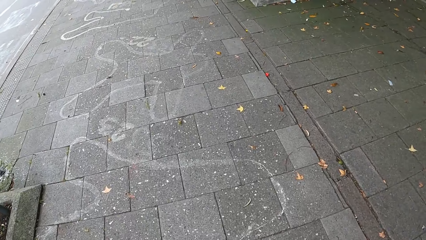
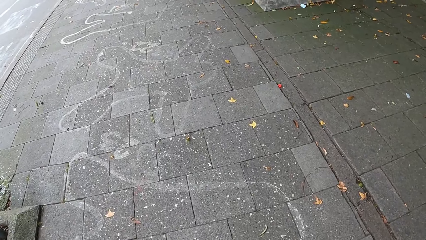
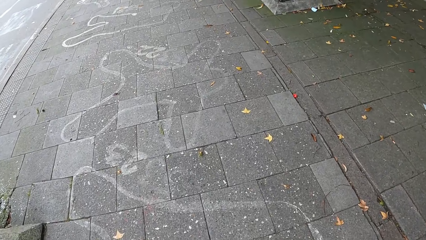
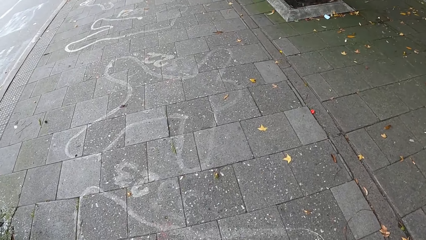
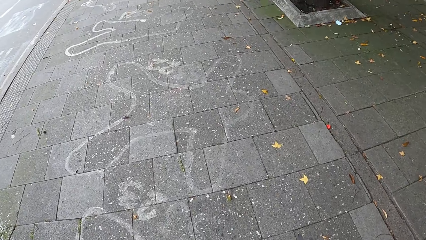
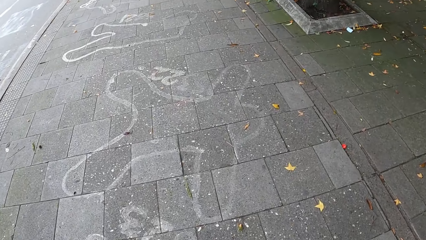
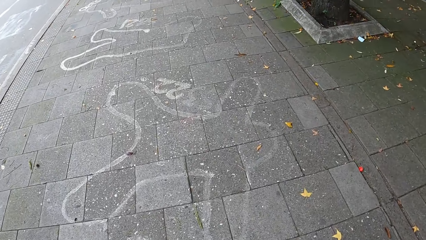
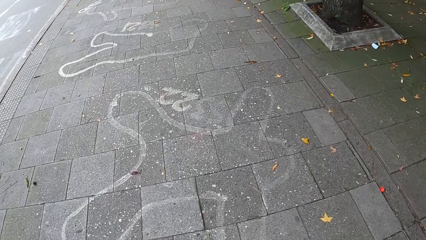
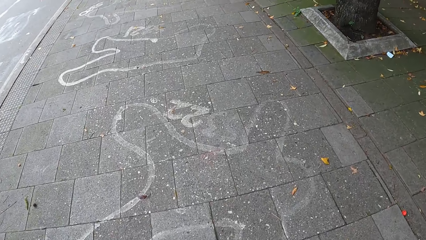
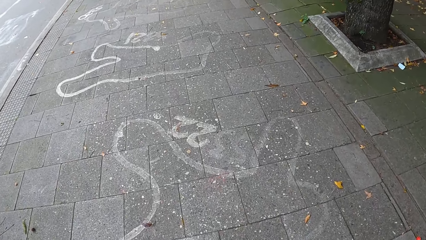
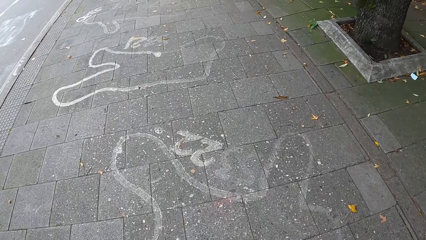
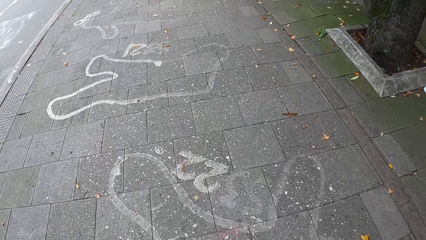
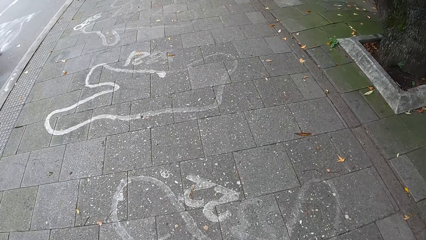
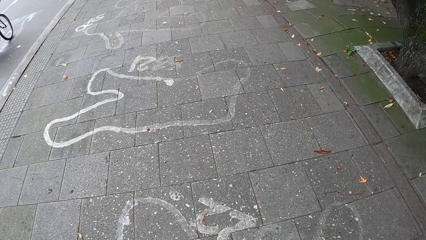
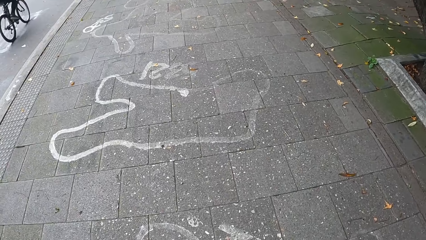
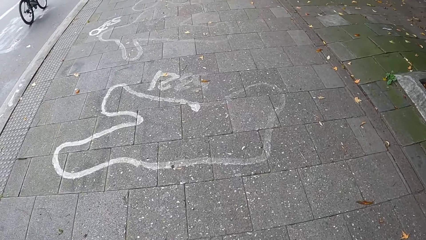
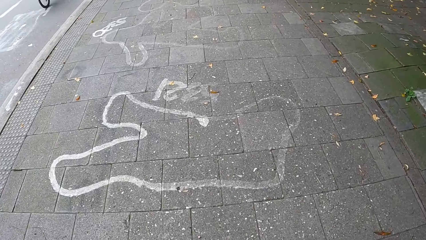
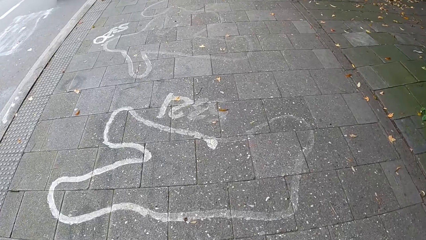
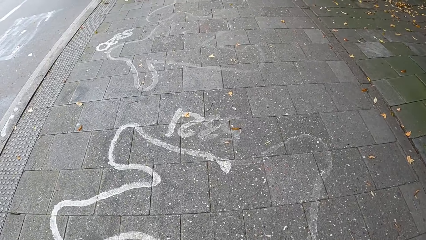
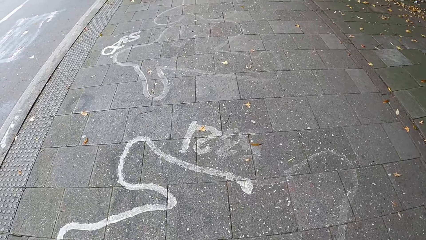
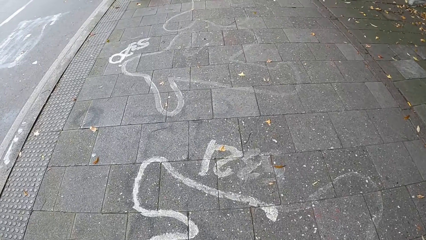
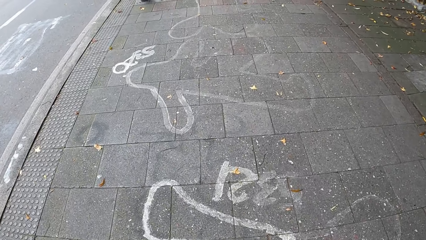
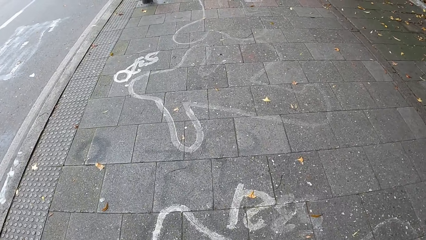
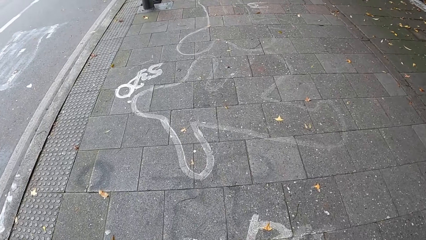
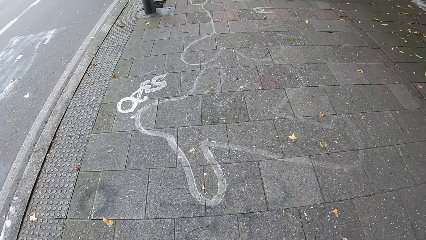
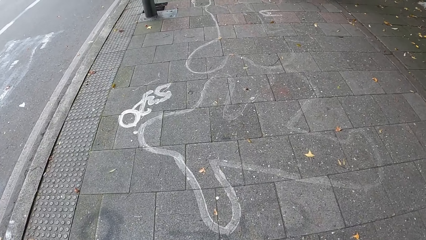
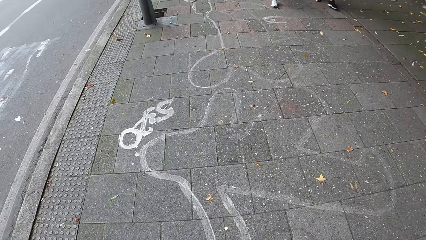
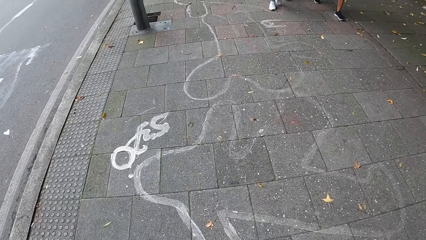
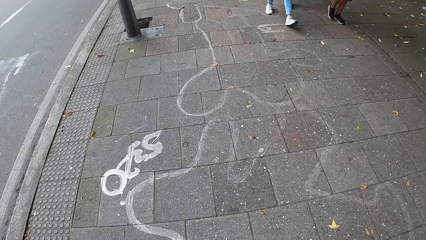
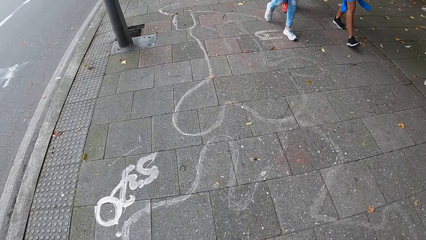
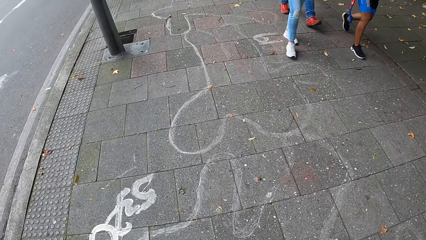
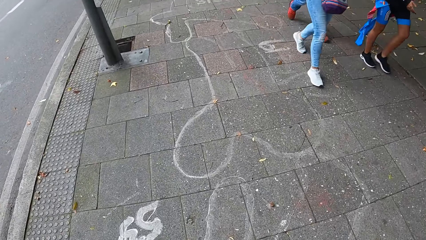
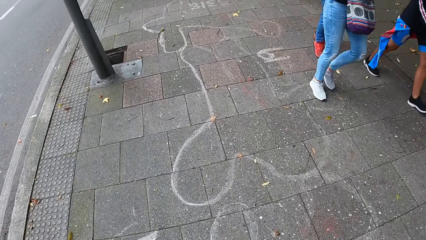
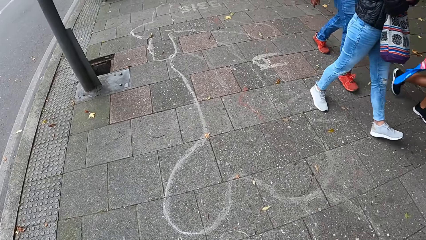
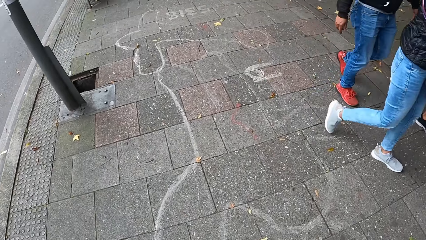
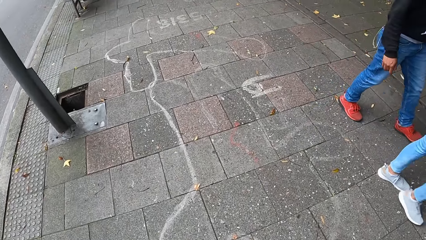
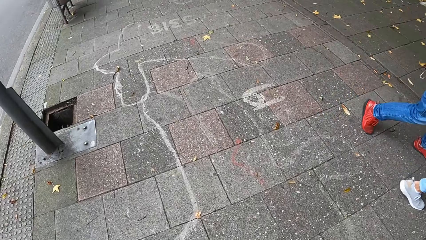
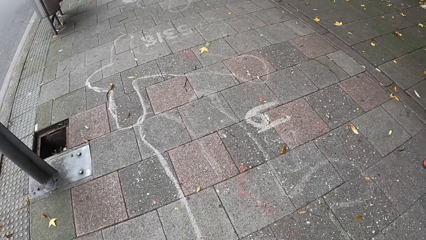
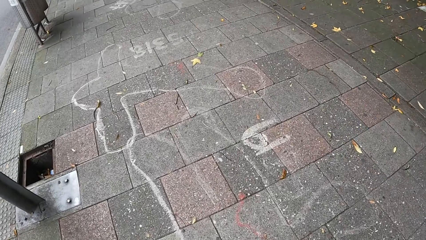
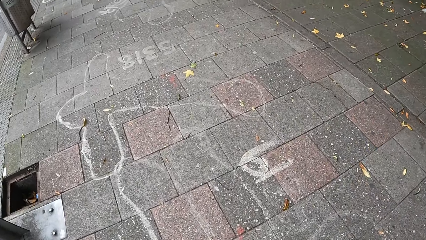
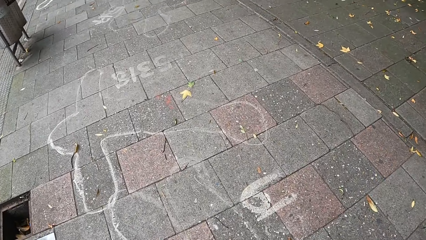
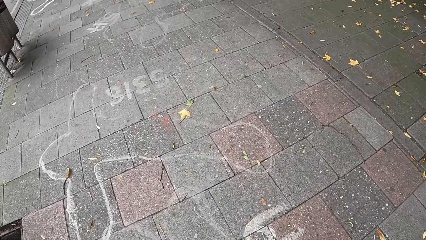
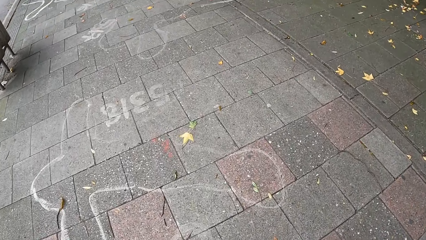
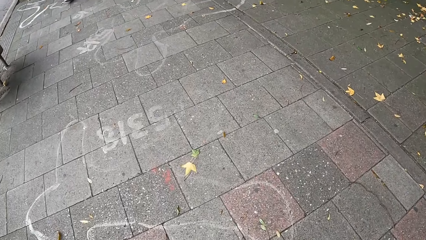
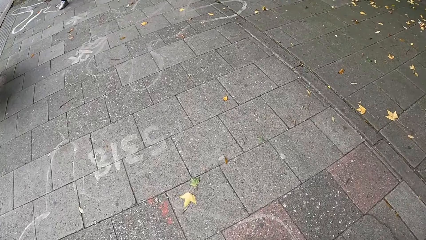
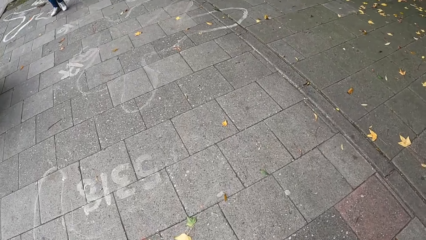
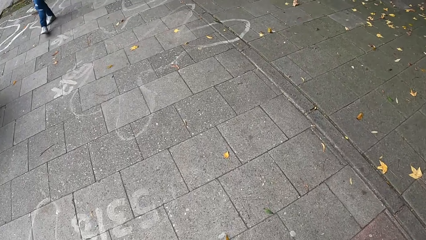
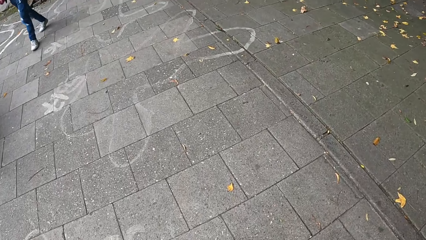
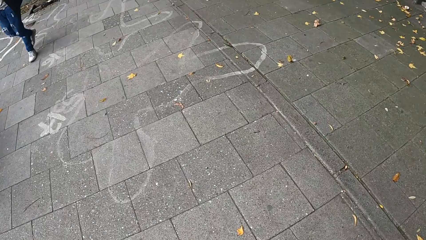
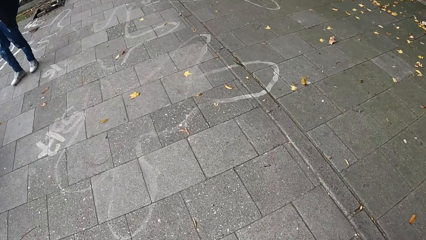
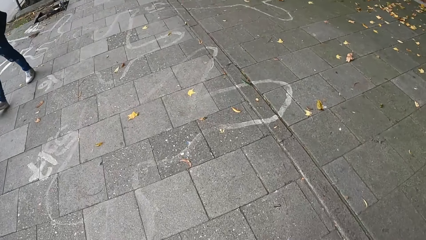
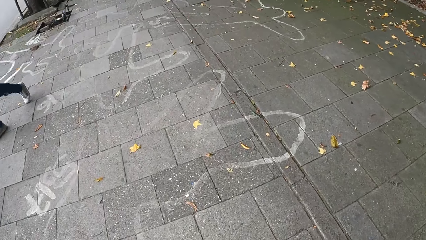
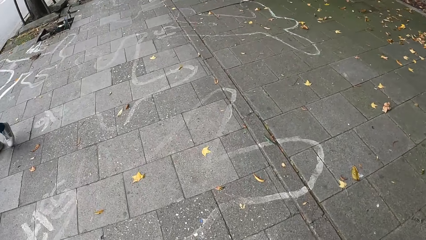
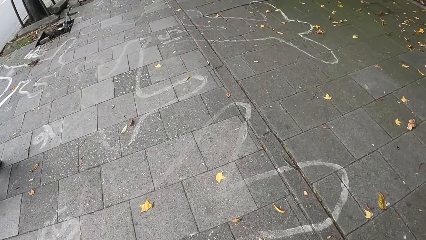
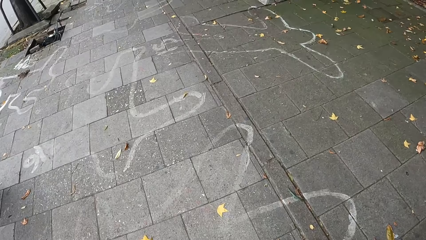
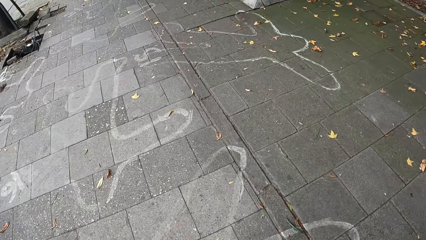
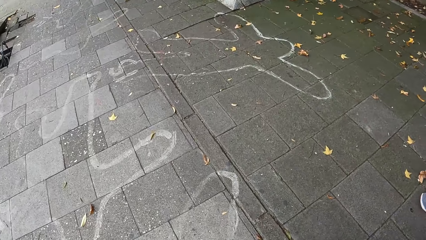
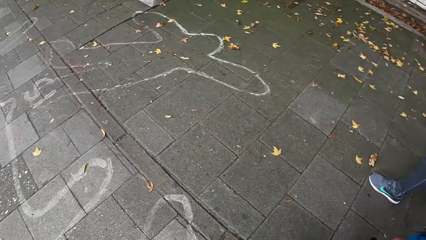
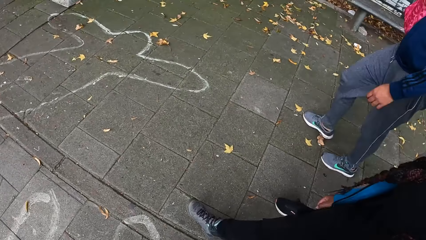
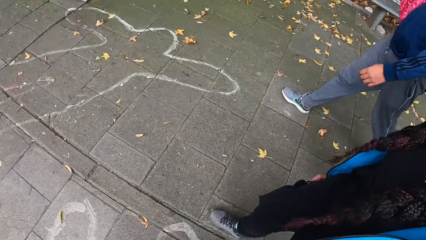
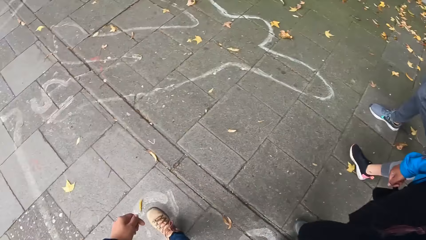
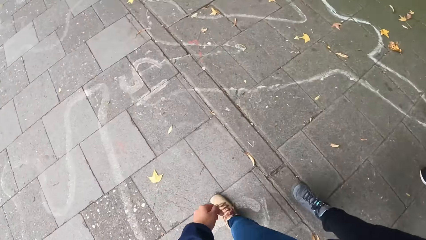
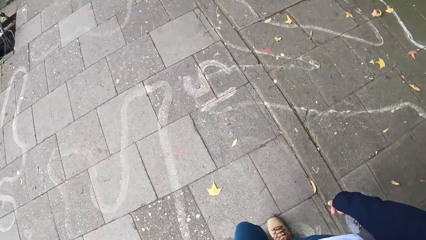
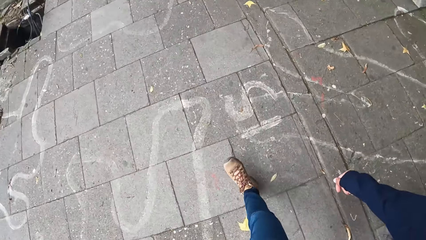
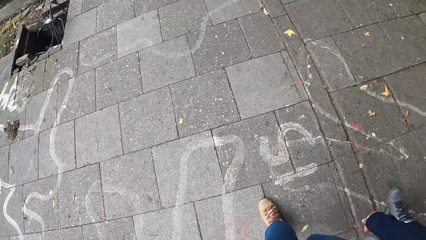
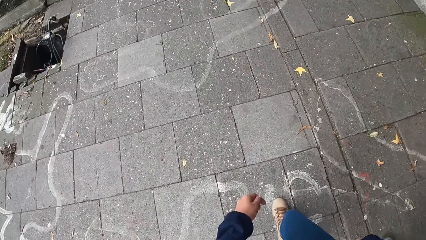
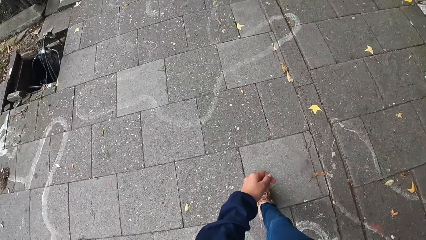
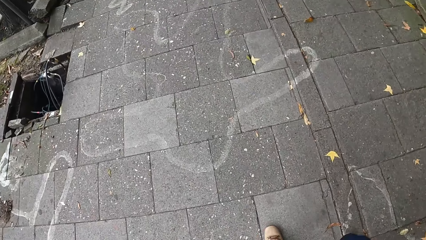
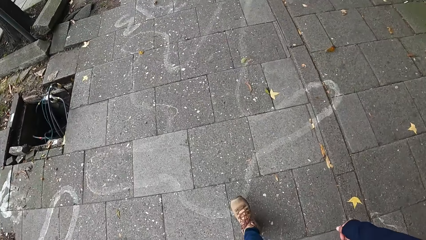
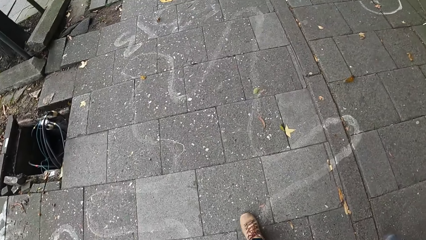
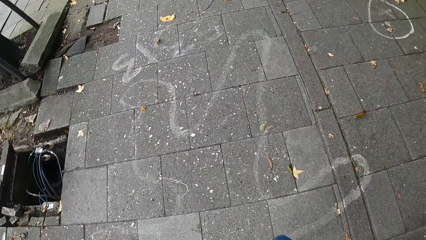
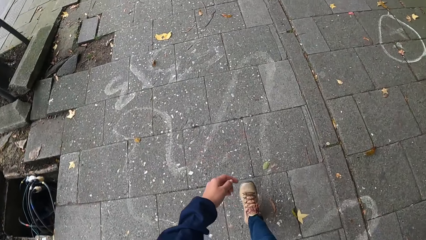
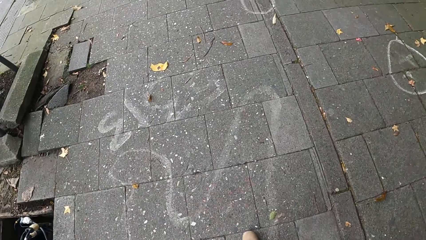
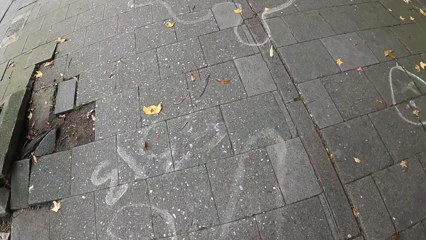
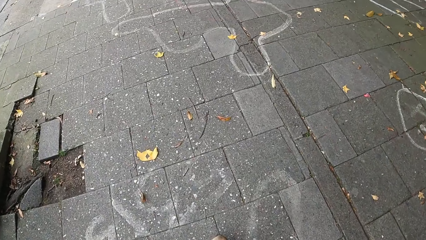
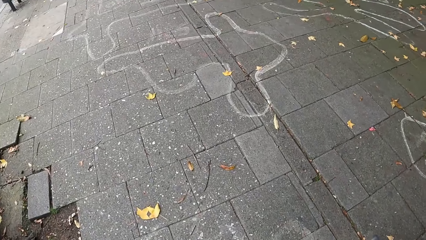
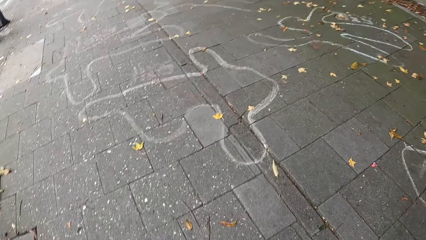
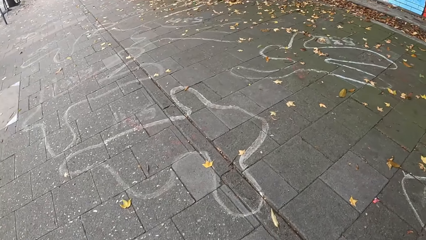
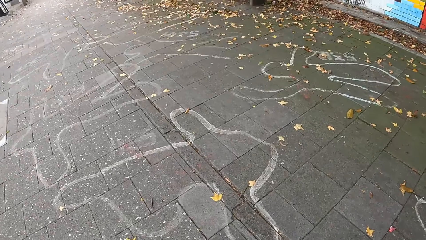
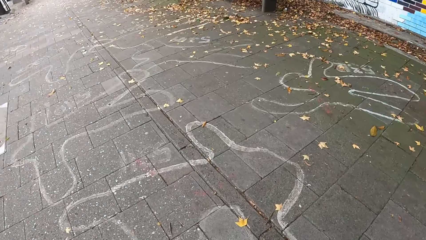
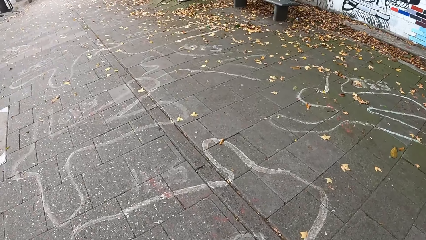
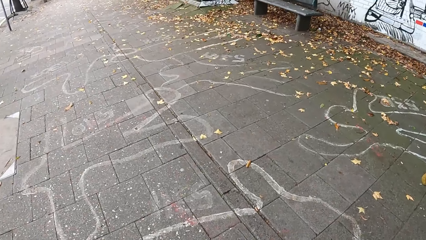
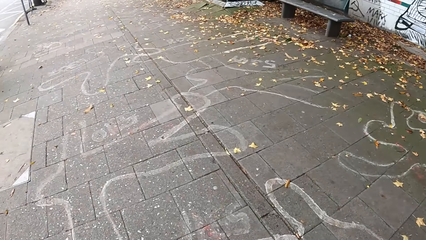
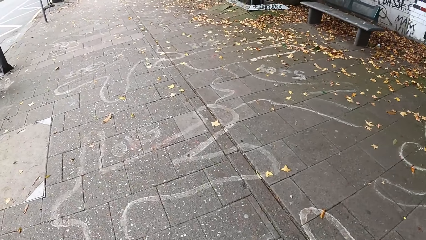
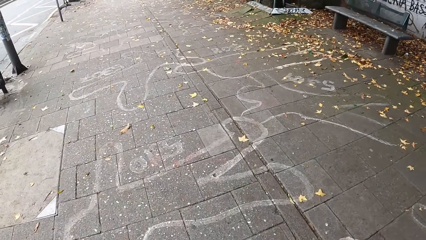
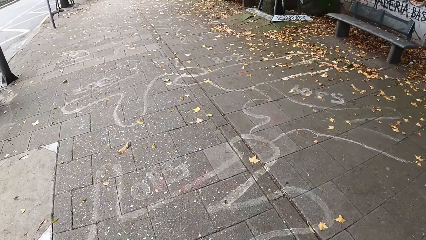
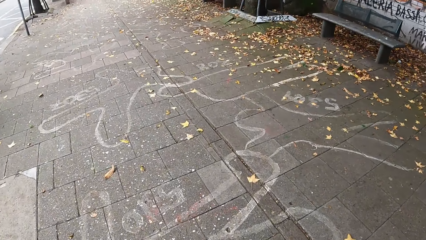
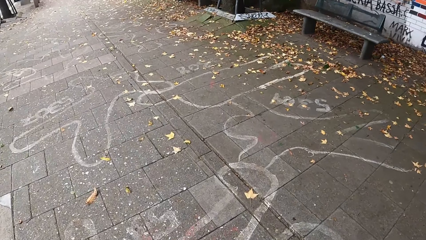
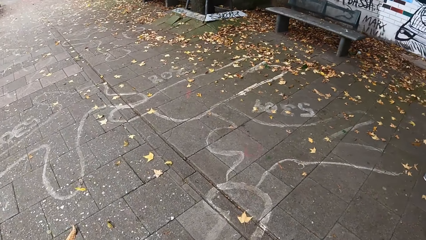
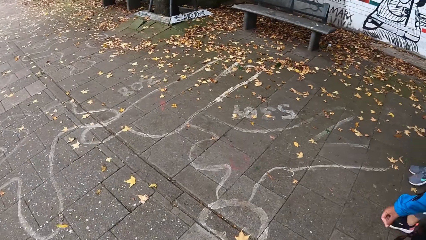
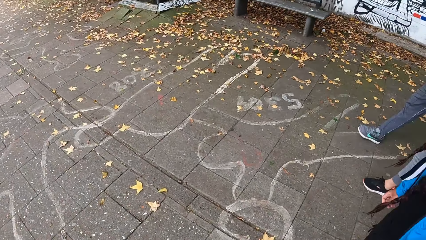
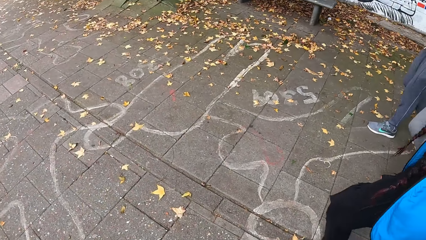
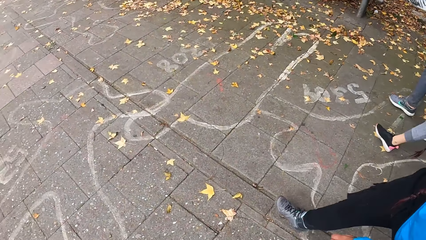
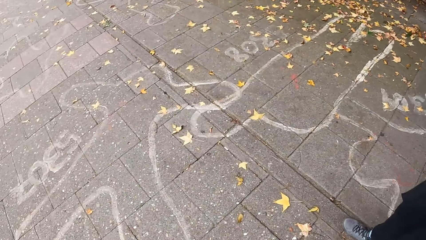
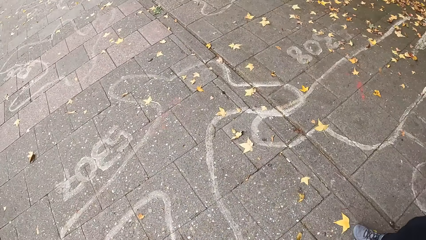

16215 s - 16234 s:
A bicycle rides by the camera wearer. They walk forward. A woman, a man, and another woman walk past the camera wearer. The camera wearer walks forward again. They look at the right. They look at the right foot. They swing the right hand. They swing it again. They look at the right.
